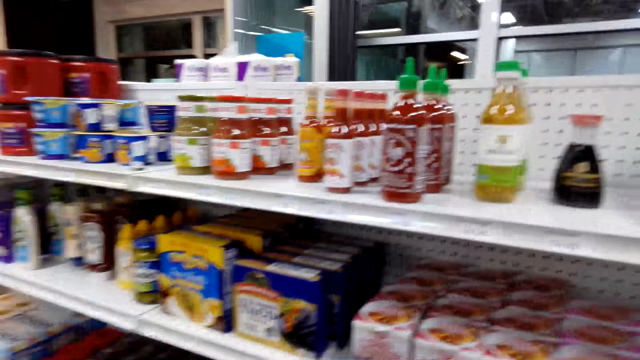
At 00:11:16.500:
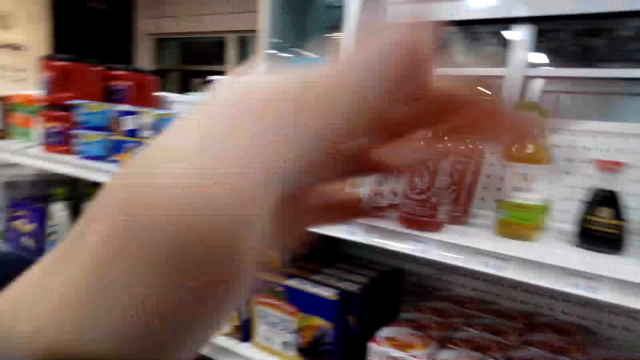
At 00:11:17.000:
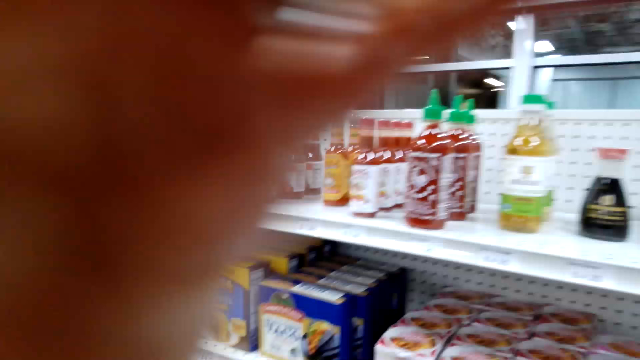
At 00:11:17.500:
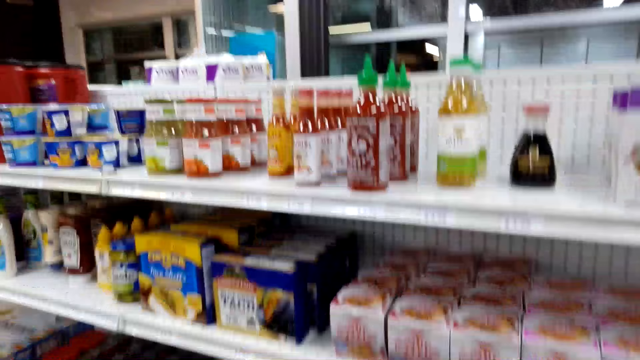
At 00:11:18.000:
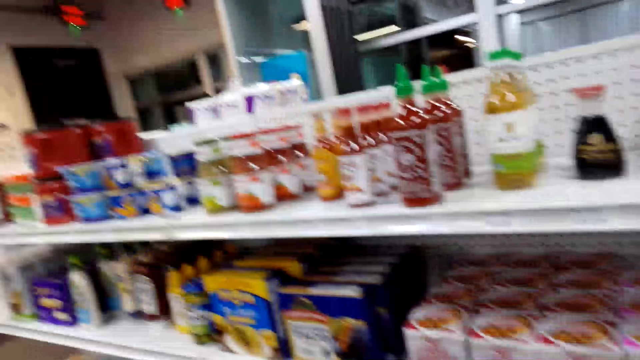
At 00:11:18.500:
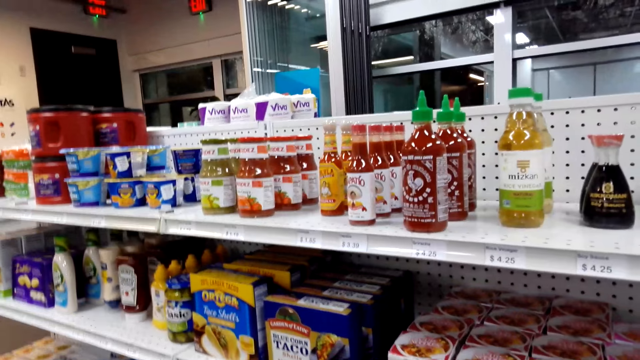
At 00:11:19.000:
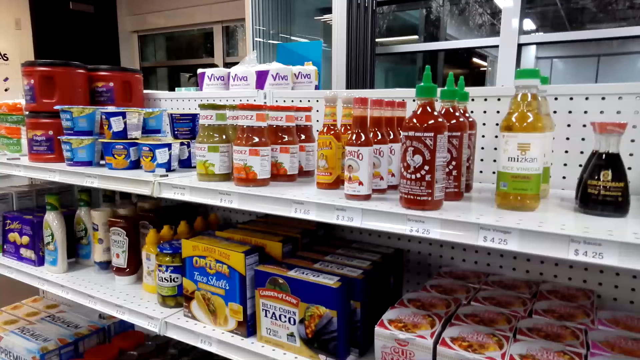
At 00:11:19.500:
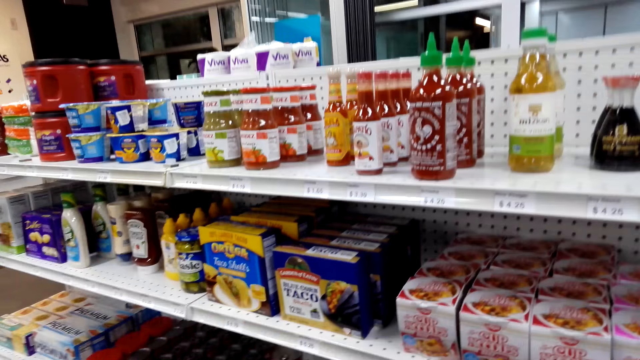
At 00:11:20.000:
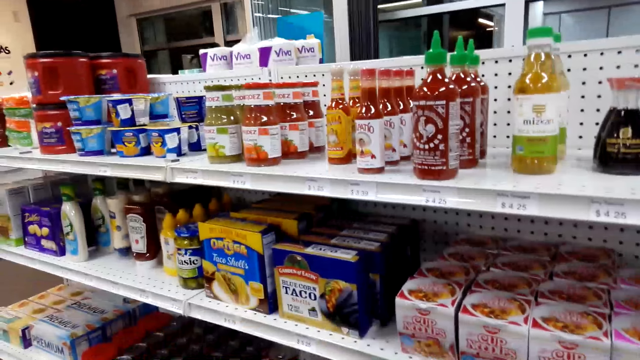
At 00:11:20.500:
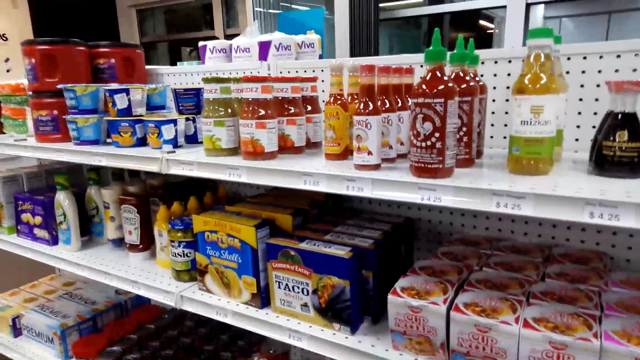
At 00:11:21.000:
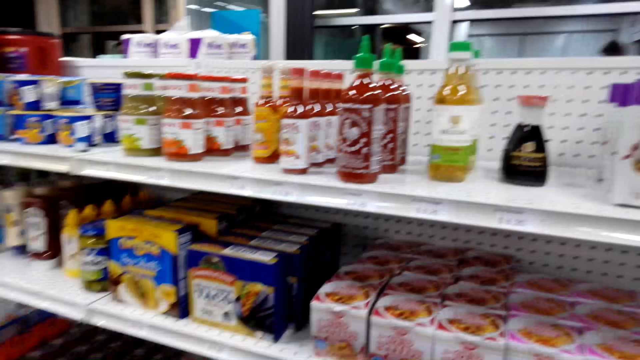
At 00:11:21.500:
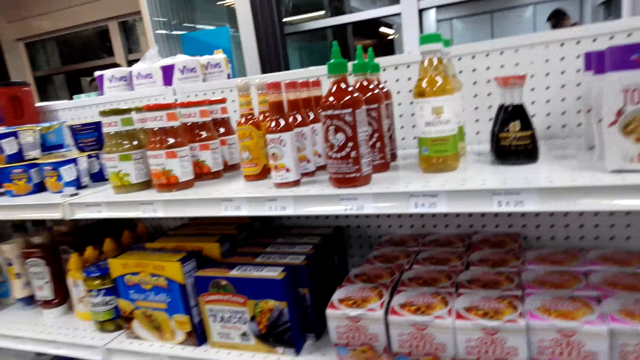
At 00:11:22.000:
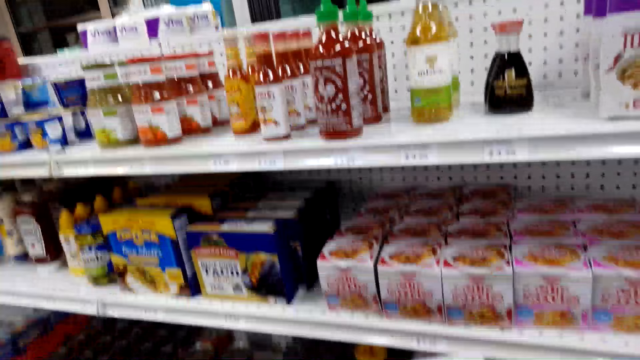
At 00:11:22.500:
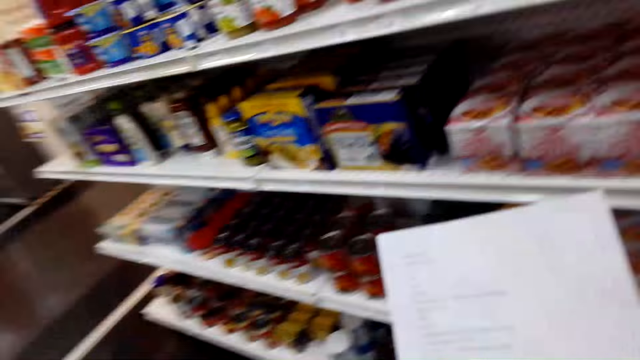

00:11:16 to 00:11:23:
The camera wearer raises a hand.

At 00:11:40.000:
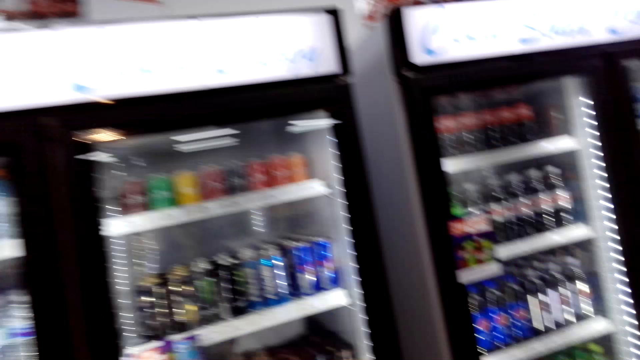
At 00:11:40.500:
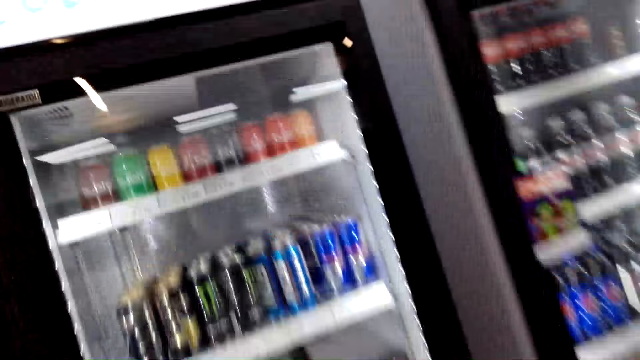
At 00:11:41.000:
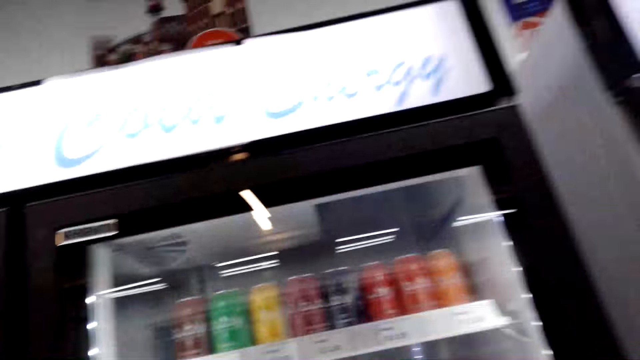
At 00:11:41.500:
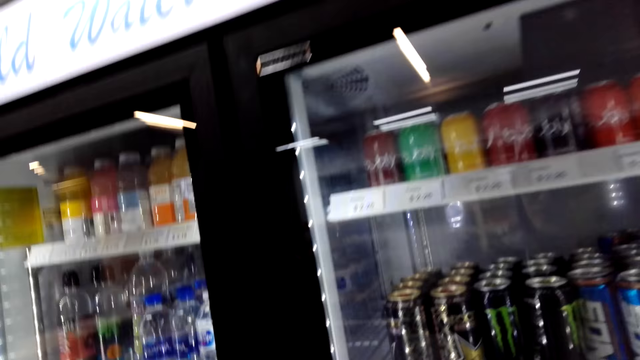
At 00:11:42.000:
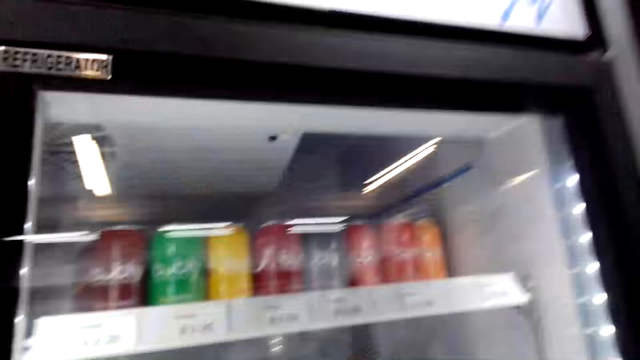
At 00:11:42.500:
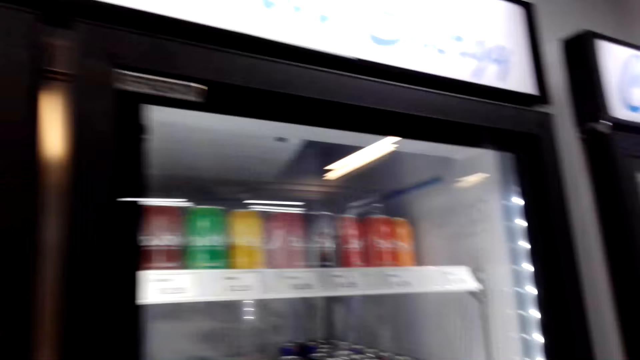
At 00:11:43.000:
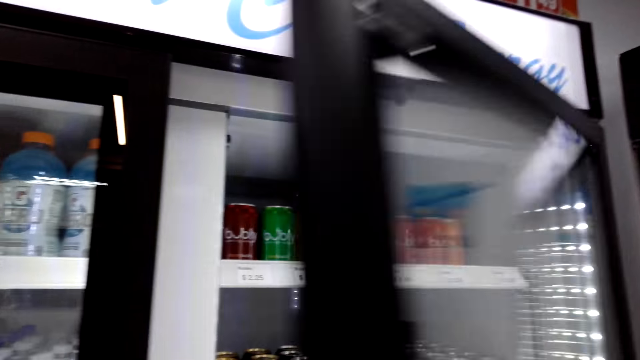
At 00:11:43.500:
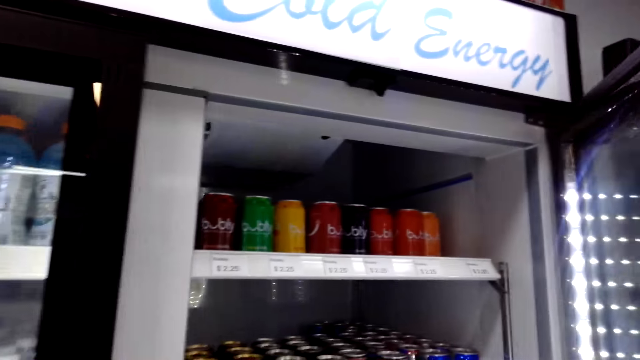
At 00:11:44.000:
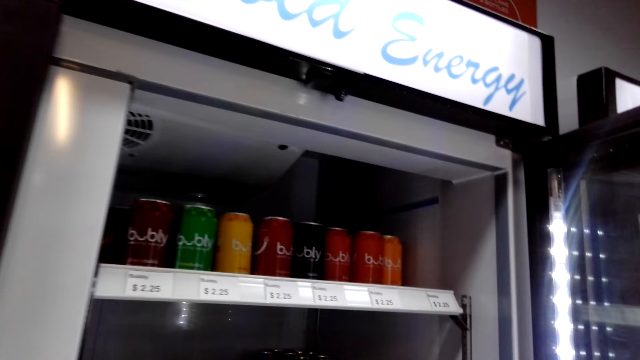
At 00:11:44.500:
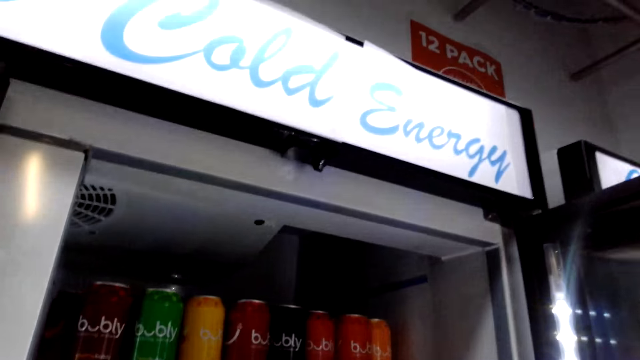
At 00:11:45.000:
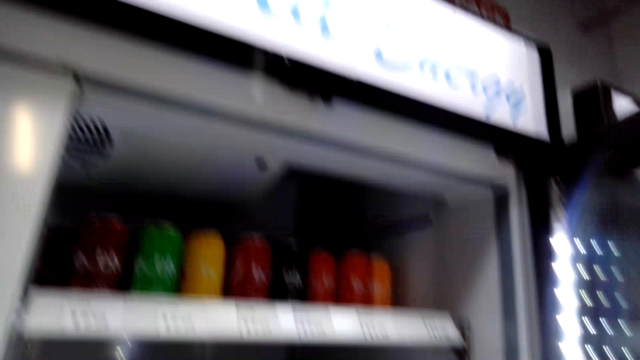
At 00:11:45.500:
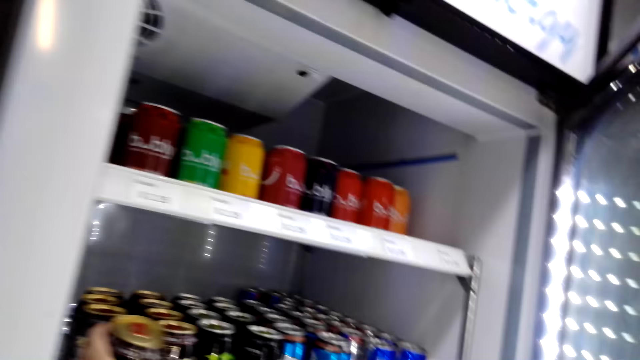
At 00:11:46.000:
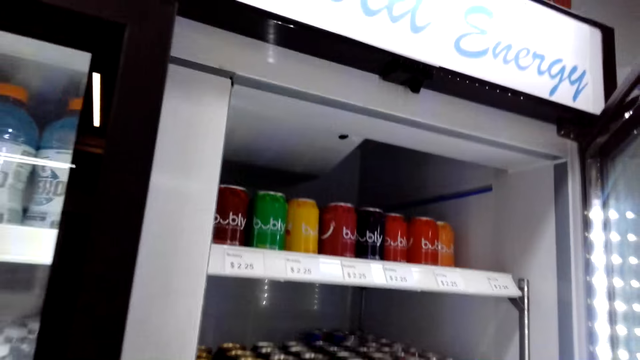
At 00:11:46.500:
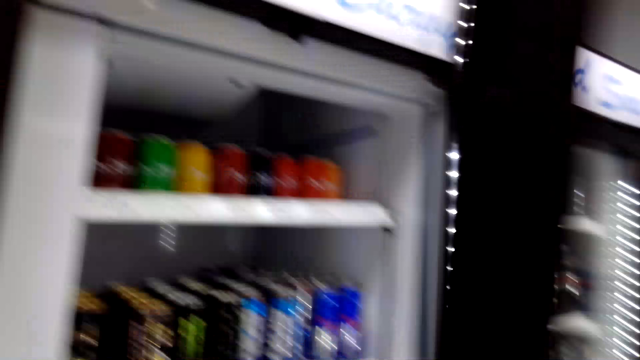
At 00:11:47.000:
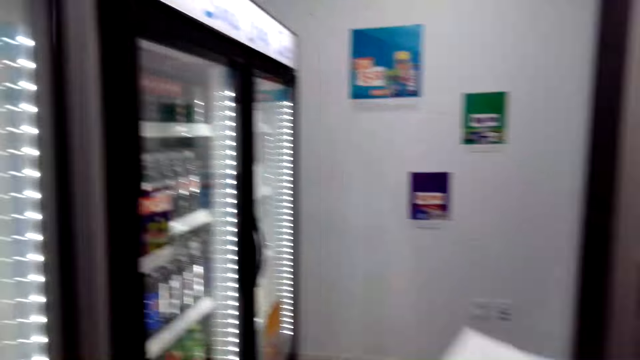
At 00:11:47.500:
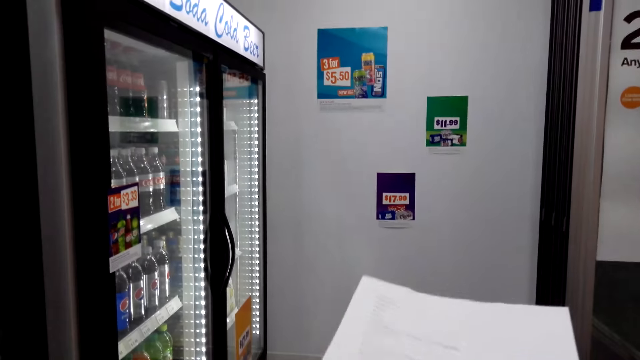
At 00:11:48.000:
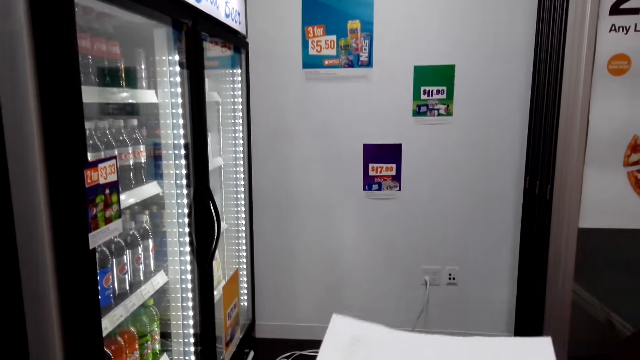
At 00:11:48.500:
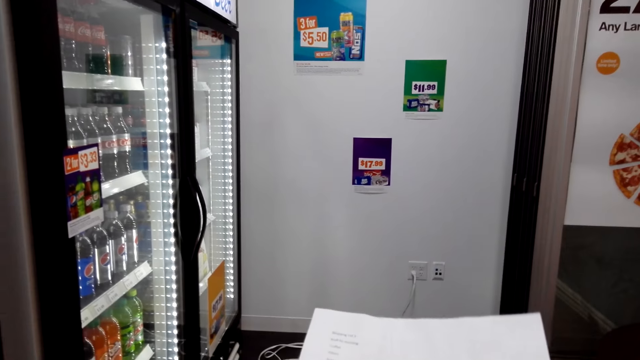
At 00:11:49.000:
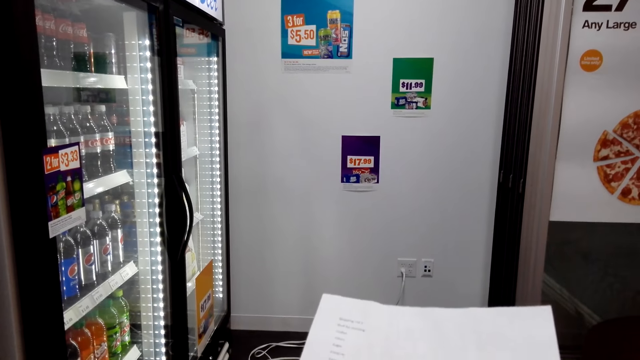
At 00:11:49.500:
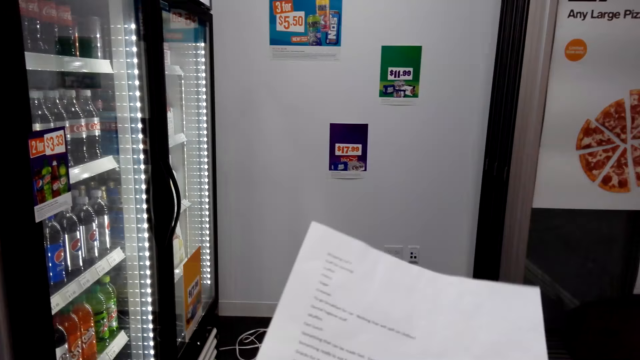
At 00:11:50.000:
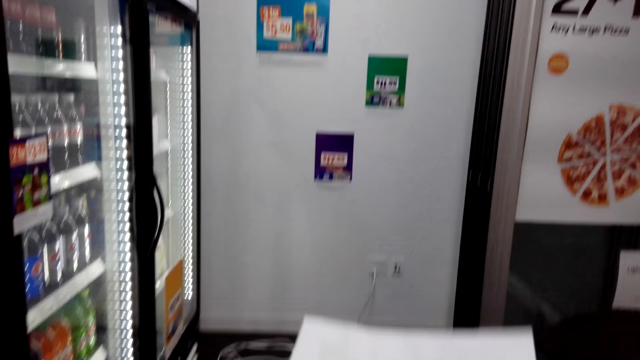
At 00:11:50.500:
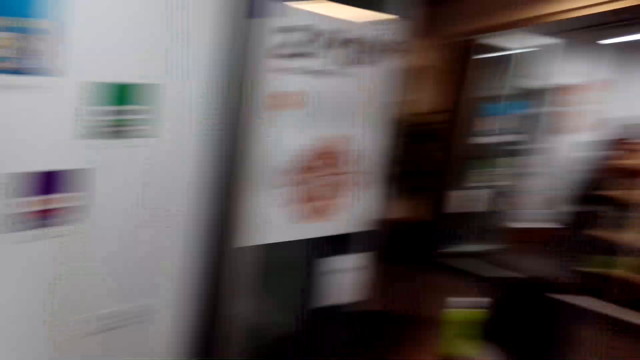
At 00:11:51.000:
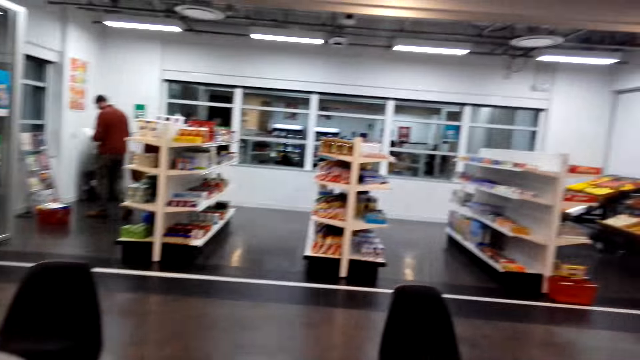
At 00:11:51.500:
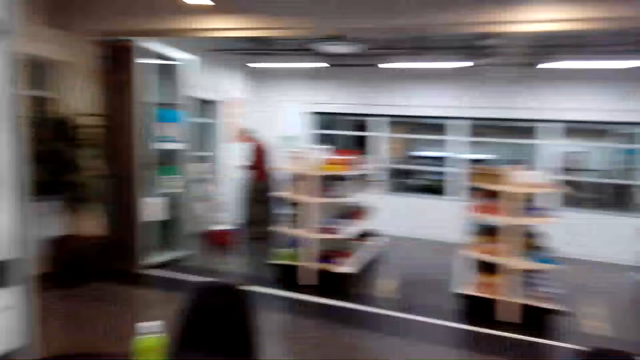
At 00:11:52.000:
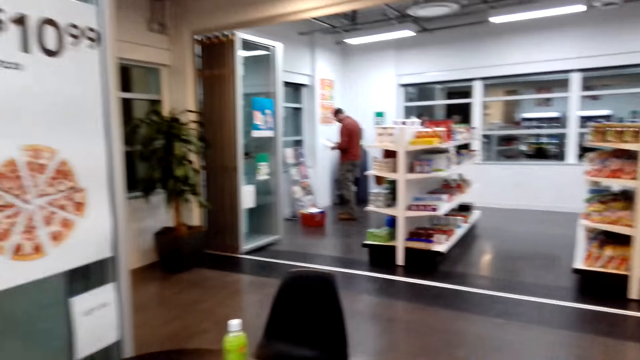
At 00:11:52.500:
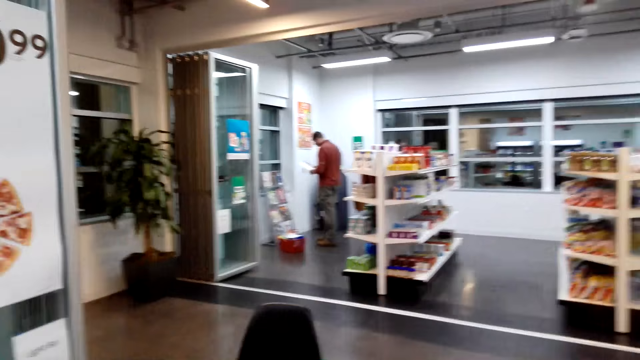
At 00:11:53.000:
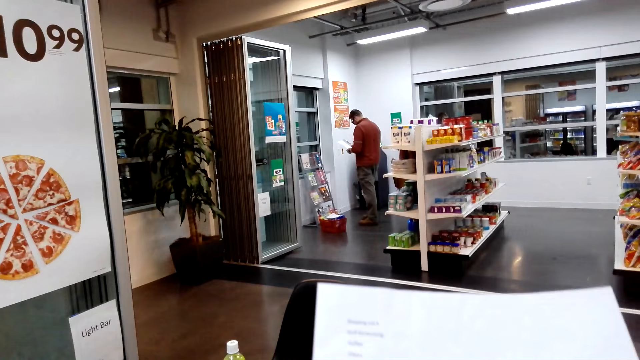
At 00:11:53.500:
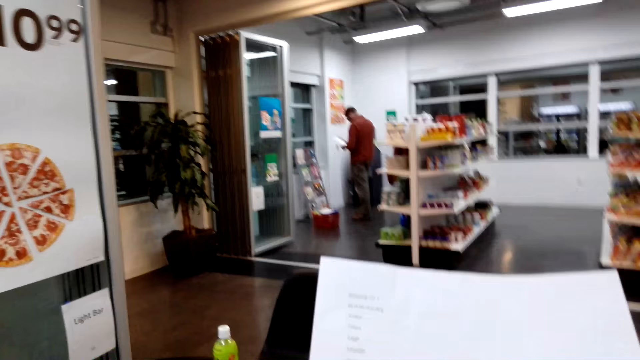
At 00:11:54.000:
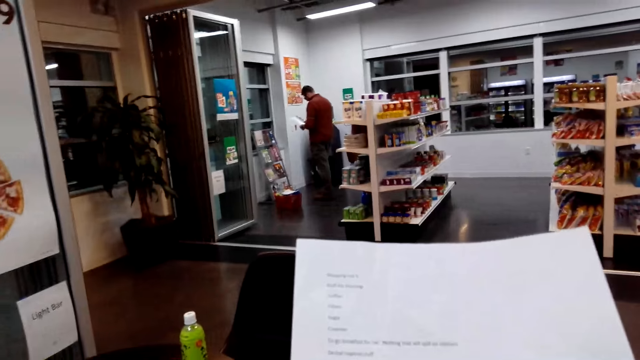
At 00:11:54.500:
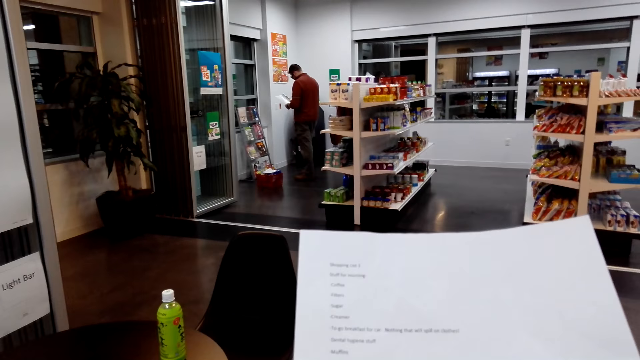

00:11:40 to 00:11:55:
The camera wearer looks into the fridge. She opens the fridge. She picks up a soft drink from the fridge. She closes the fridge. She checks her shopping list. She looks around.
